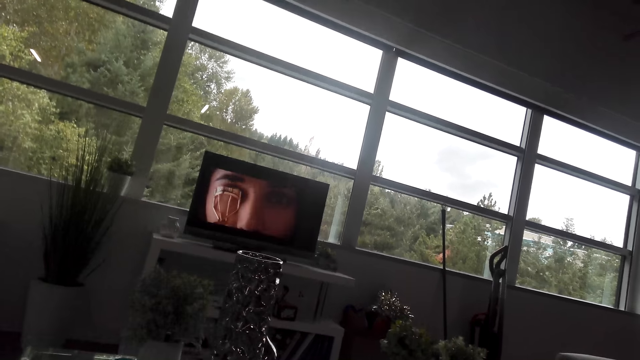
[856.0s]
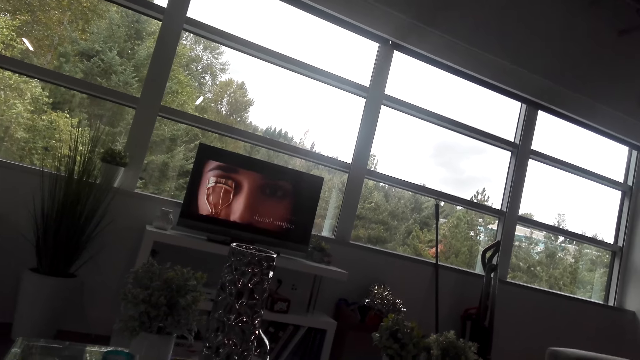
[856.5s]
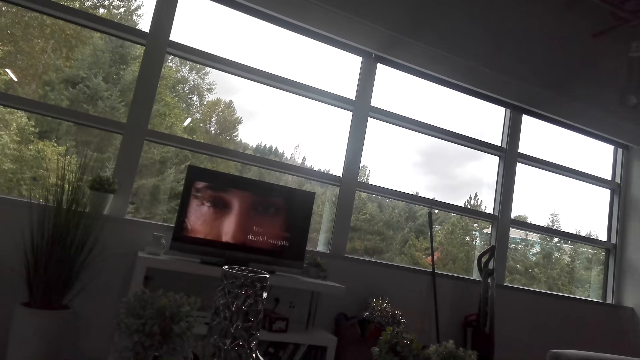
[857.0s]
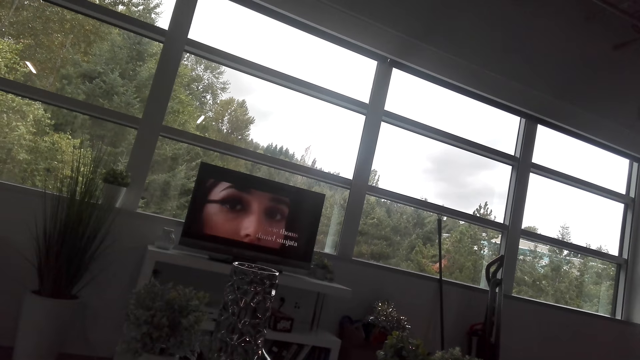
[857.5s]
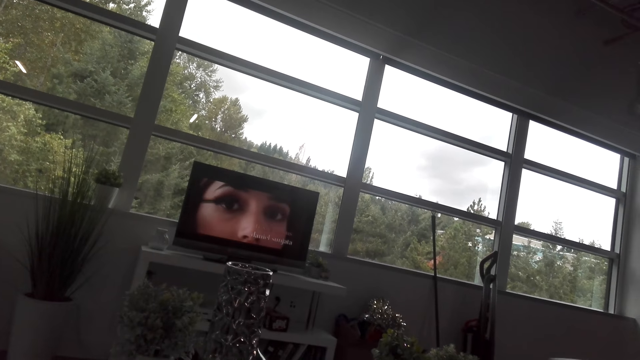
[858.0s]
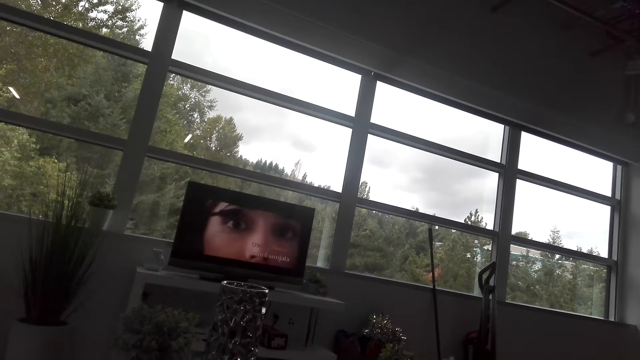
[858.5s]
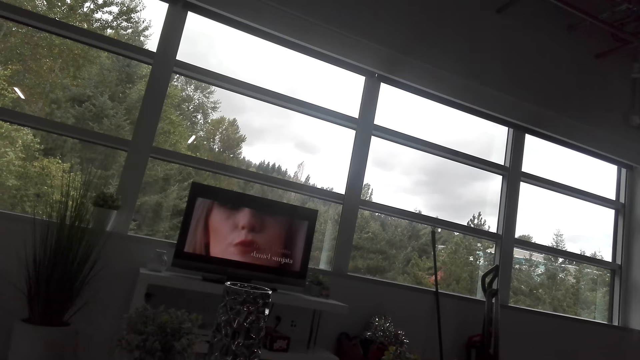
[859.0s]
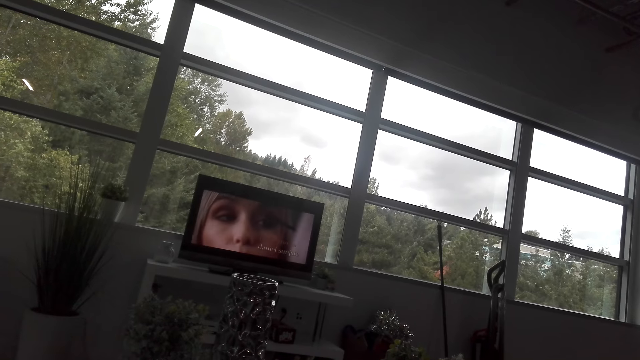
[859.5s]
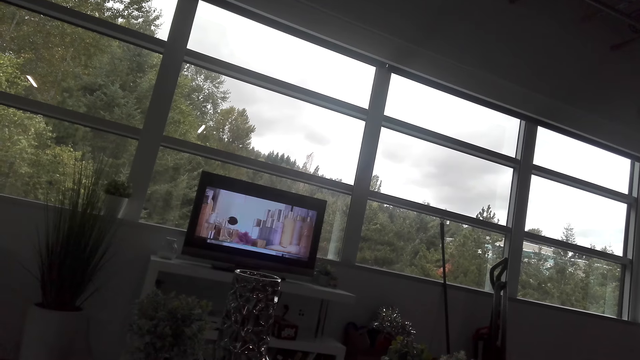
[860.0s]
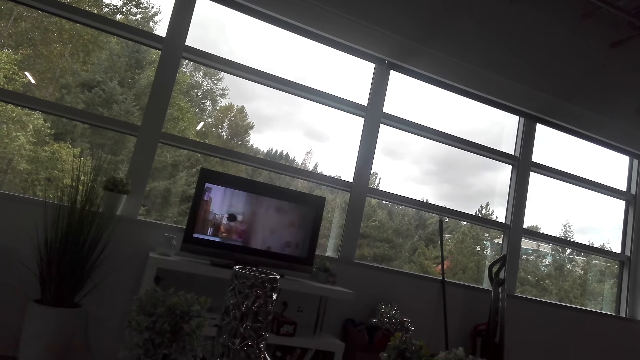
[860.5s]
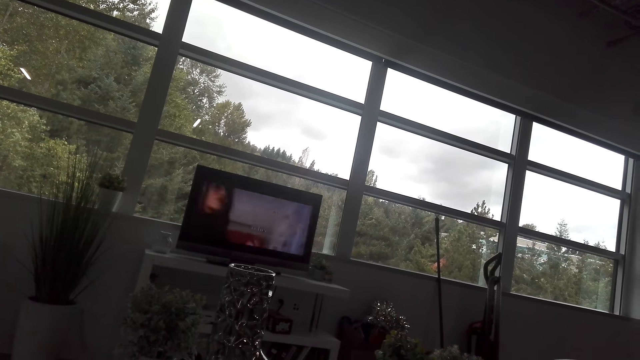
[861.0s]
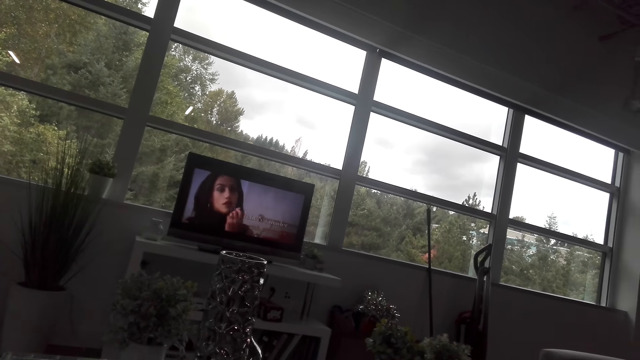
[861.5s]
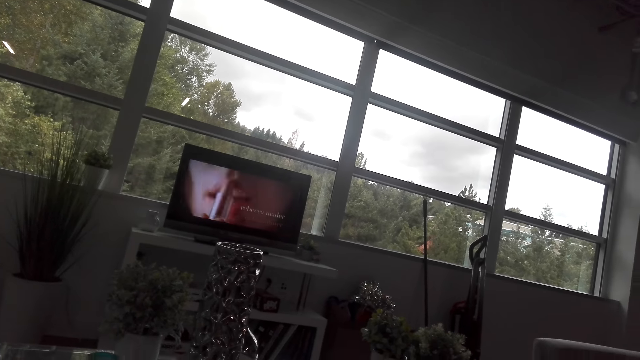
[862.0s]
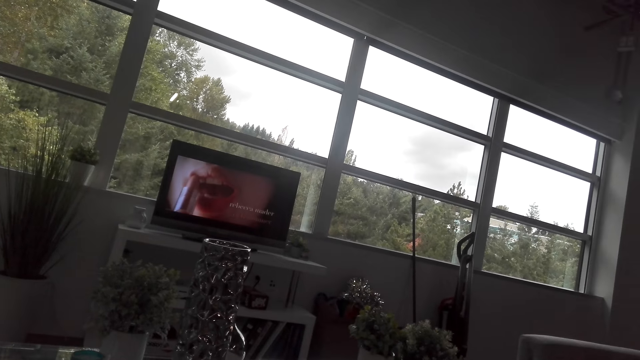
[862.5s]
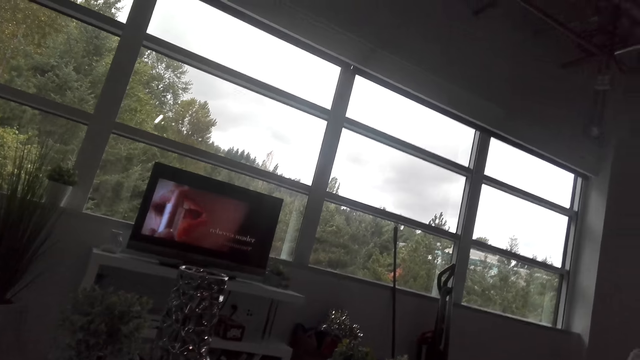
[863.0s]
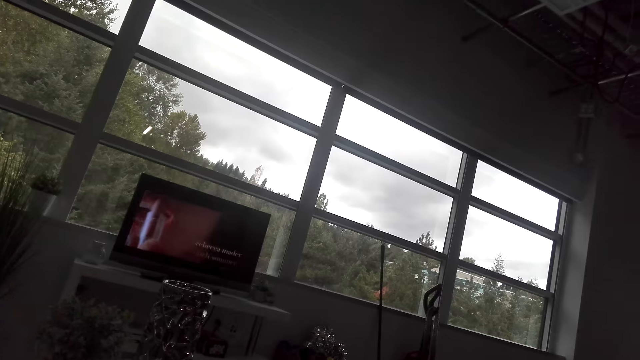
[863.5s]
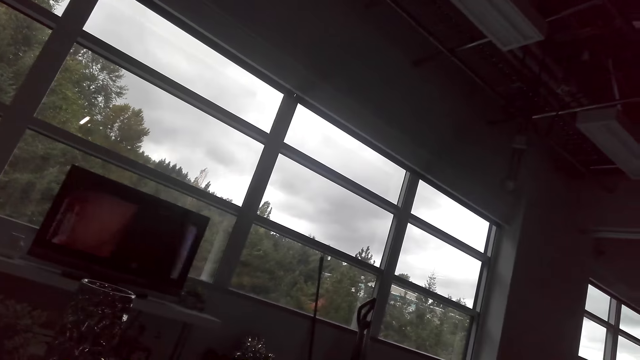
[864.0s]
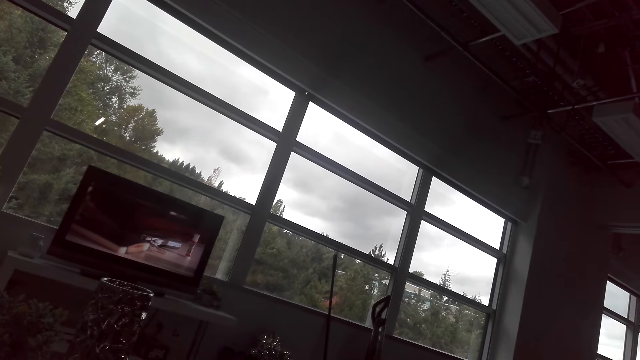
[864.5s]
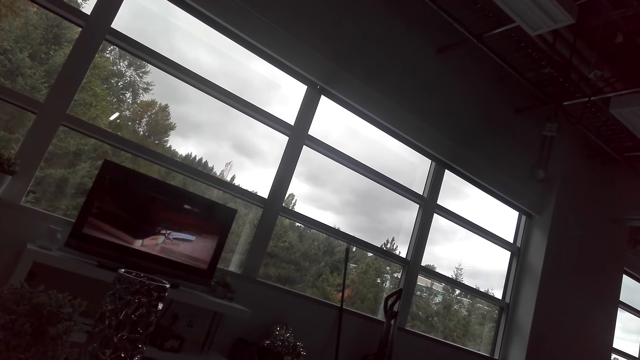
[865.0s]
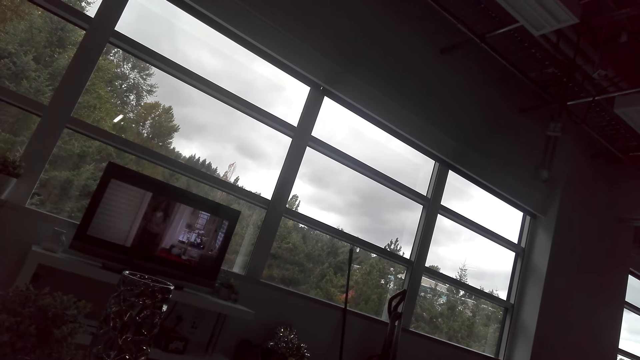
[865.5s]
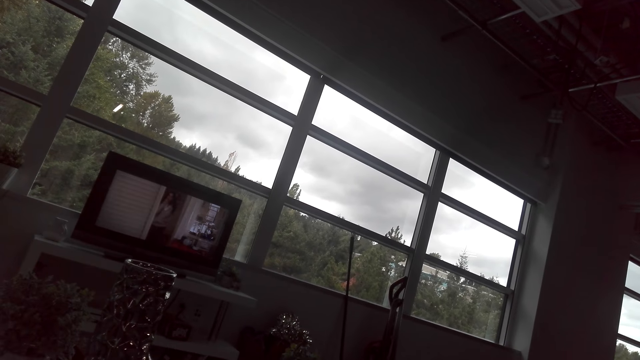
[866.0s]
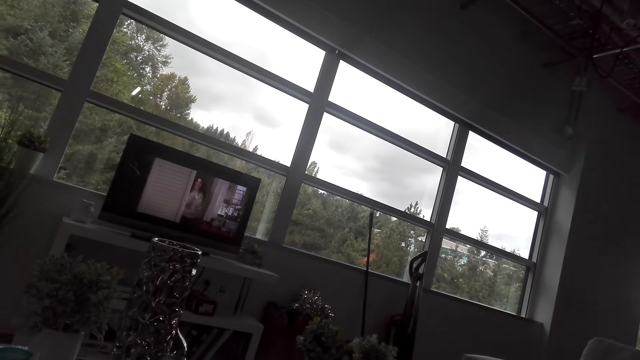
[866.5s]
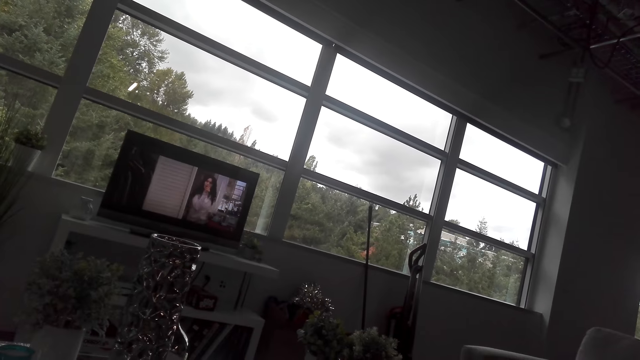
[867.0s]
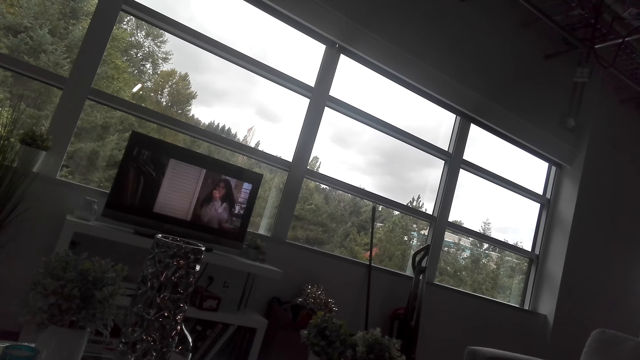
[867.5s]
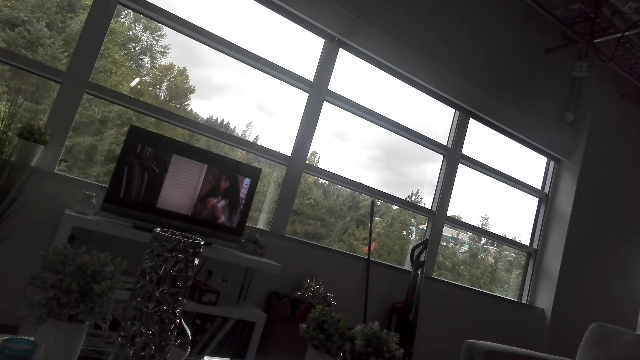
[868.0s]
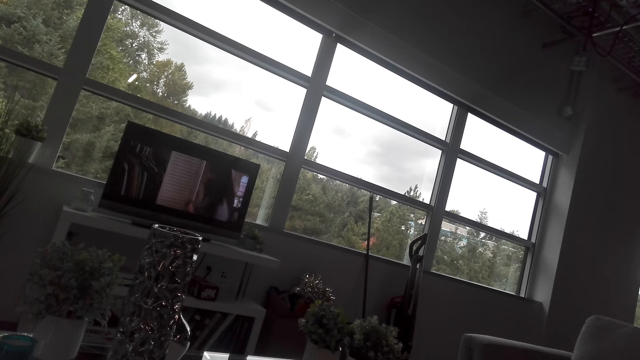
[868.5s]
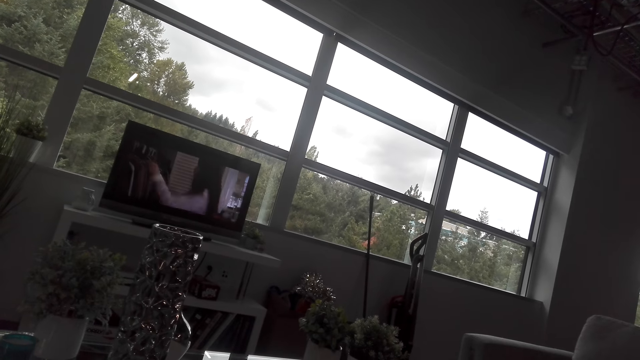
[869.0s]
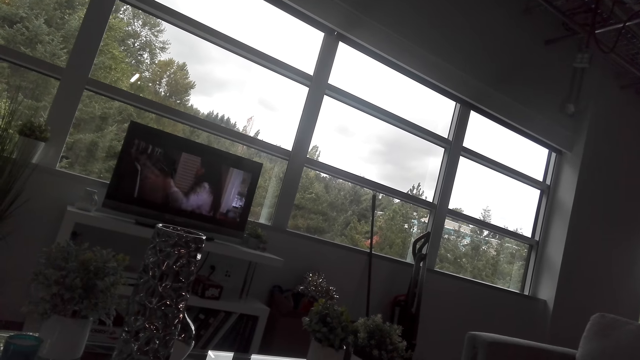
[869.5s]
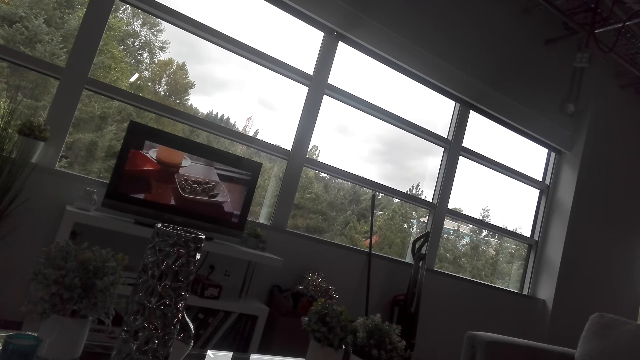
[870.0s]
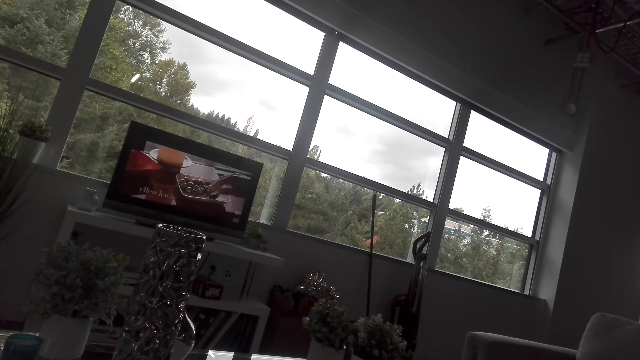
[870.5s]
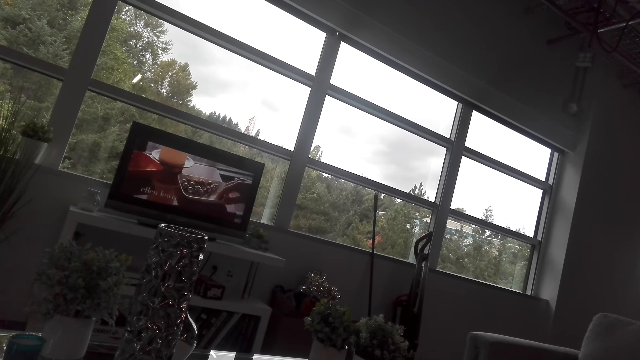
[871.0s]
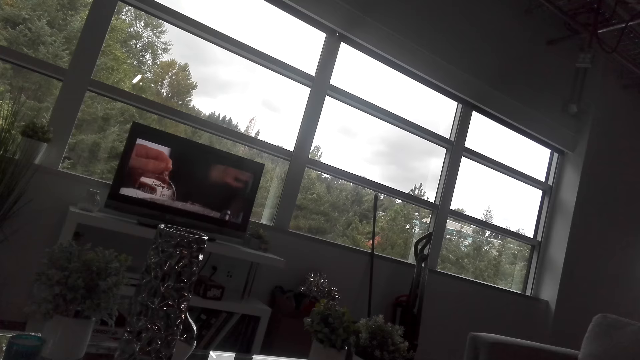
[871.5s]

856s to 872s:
The camera wearer interacts with a person. They look at the TV. They interact with the person.

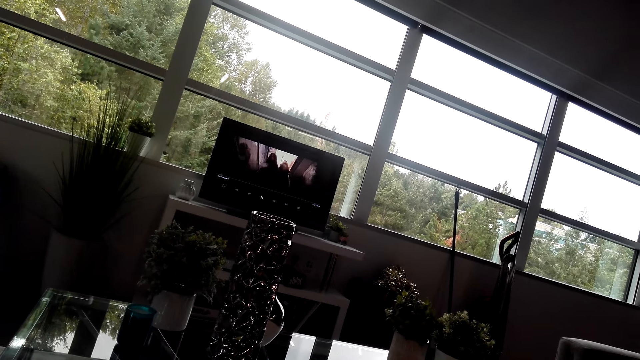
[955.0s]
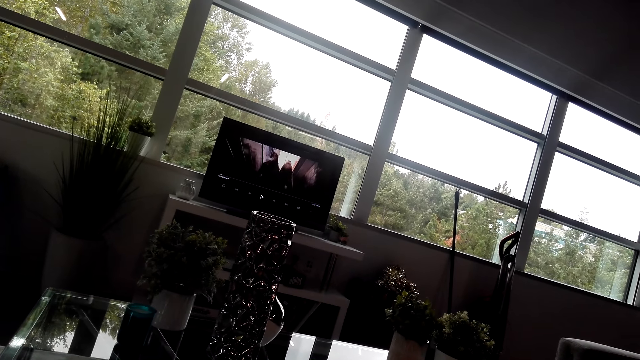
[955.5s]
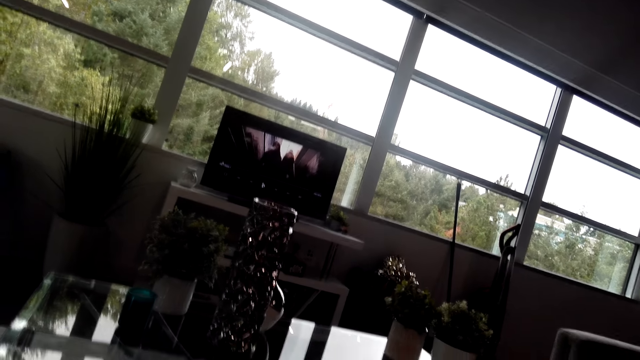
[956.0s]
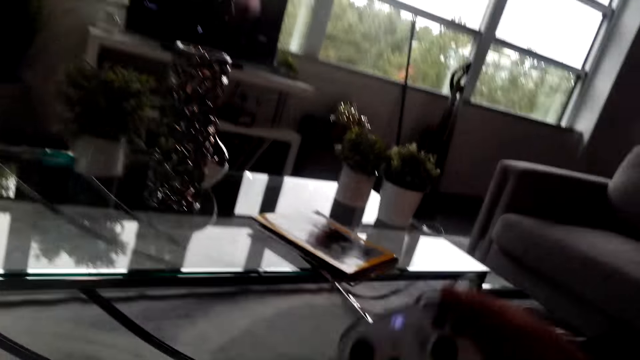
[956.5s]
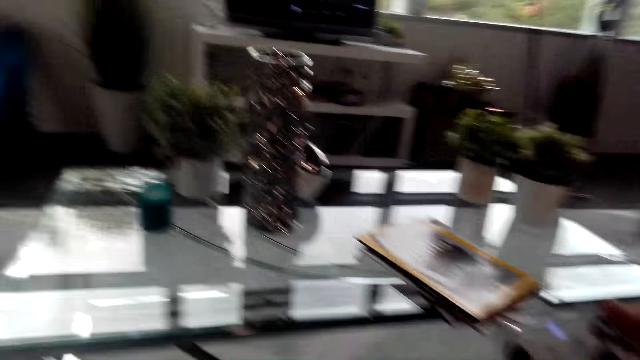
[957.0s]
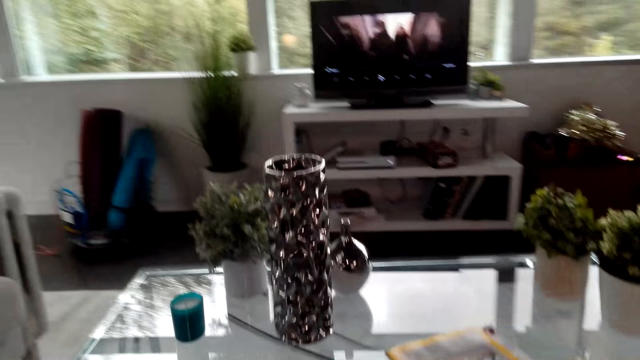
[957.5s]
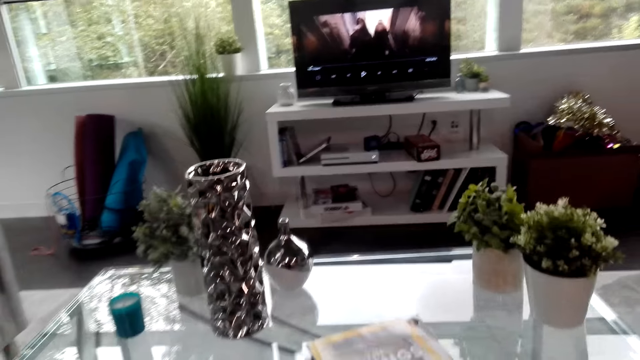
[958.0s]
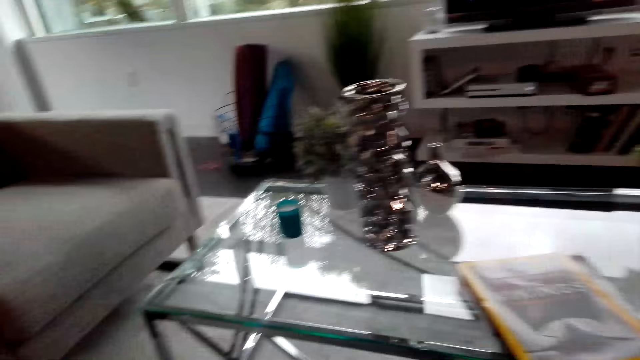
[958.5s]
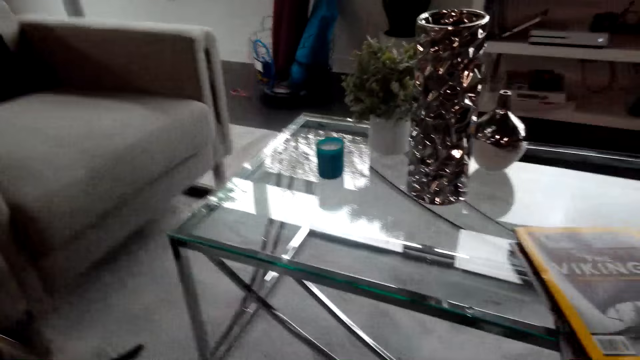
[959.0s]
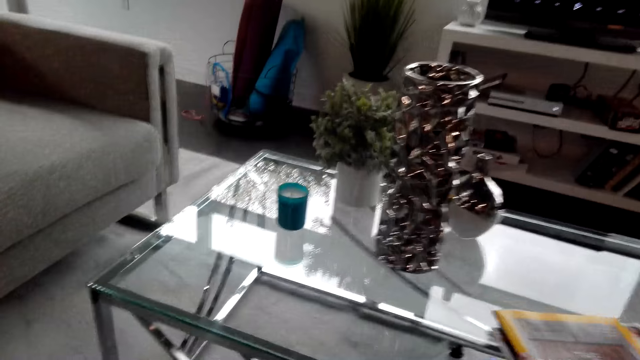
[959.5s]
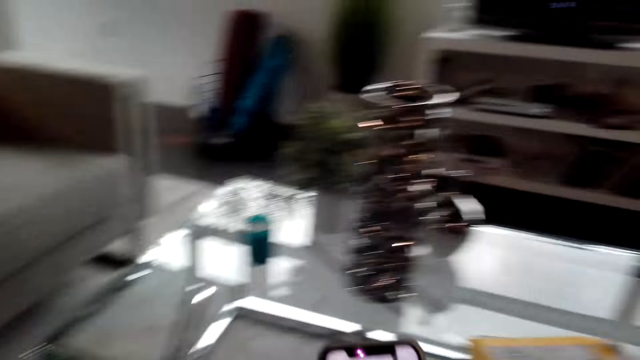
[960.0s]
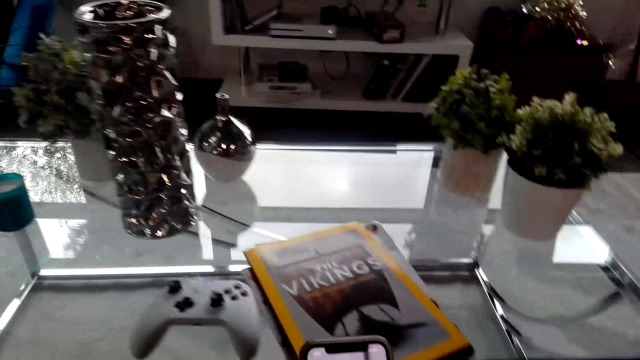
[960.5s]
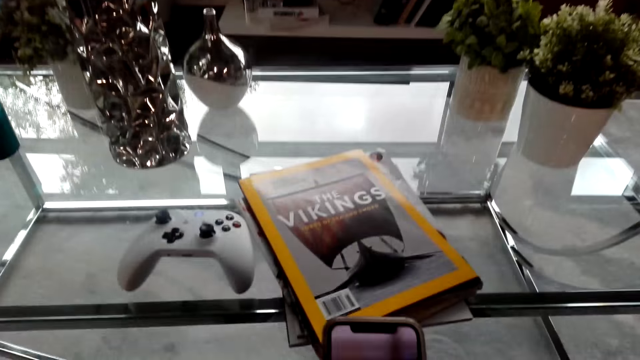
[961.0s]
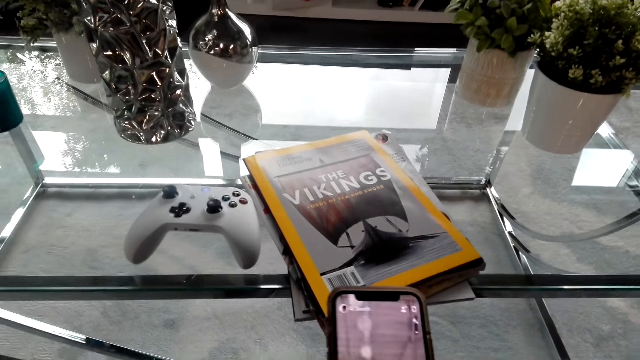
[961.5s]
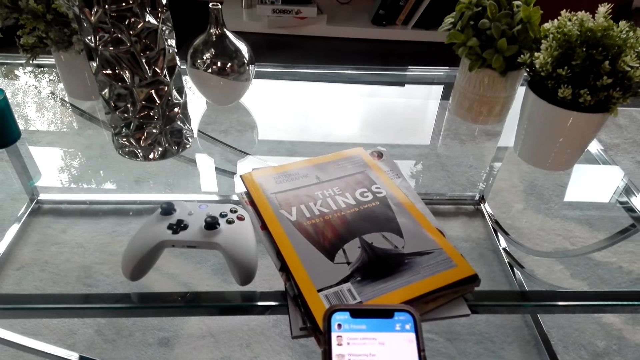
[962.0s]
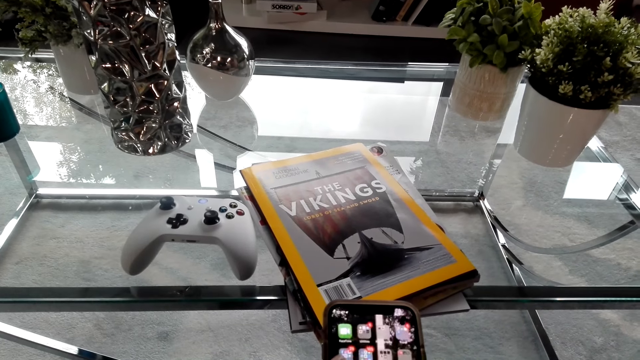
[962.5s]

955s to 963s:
The camera wearer raises something. They use a phone.
